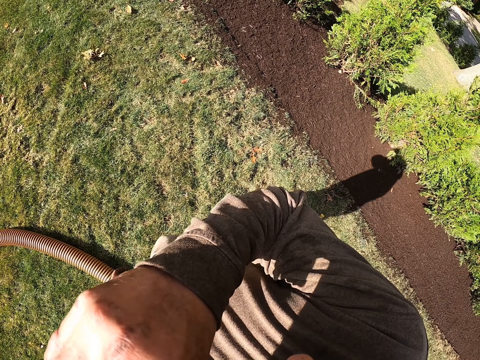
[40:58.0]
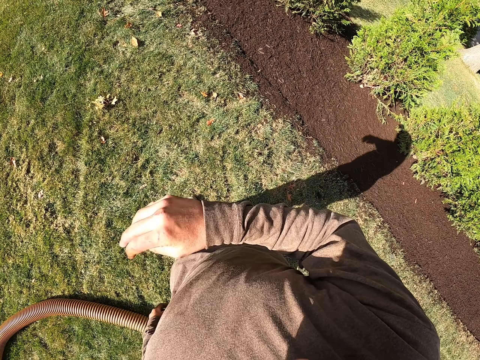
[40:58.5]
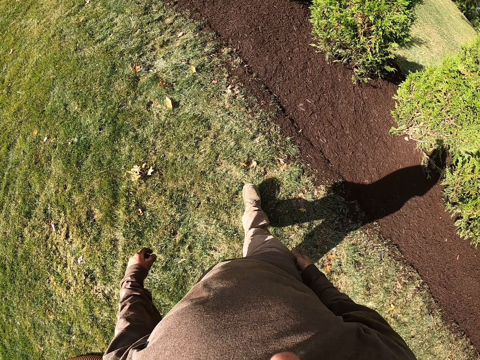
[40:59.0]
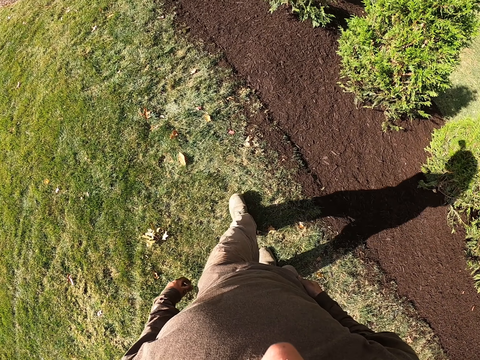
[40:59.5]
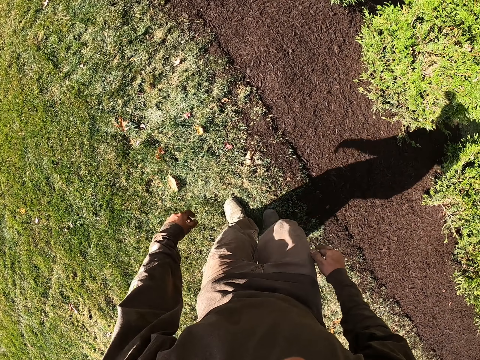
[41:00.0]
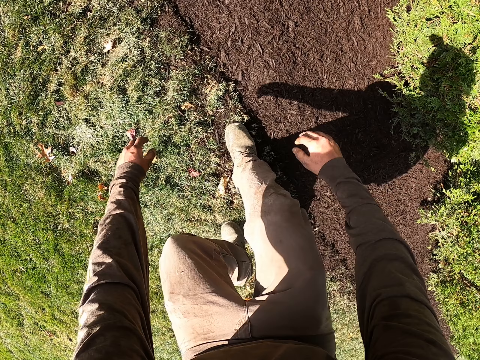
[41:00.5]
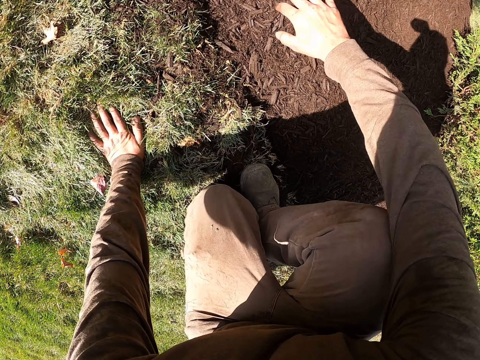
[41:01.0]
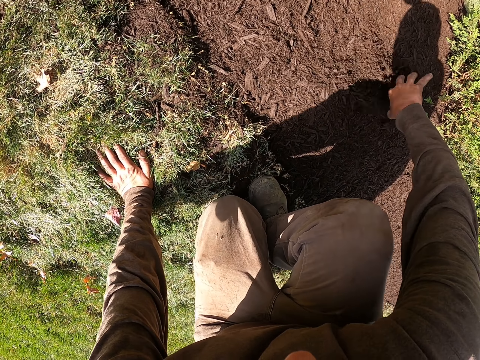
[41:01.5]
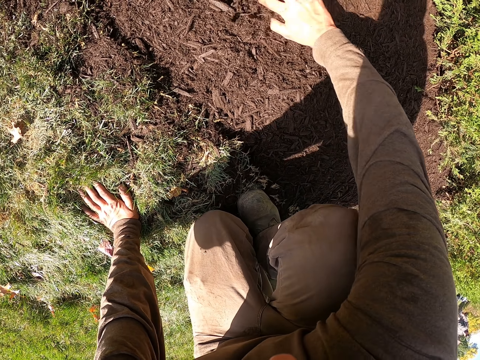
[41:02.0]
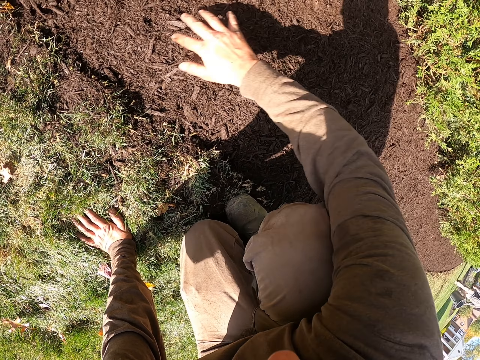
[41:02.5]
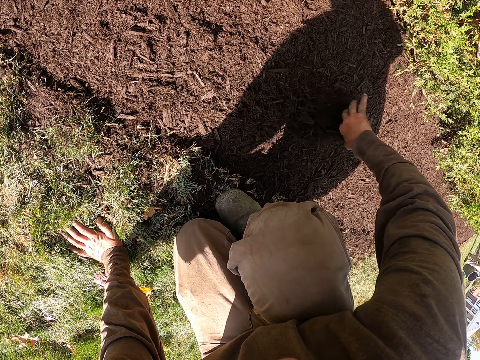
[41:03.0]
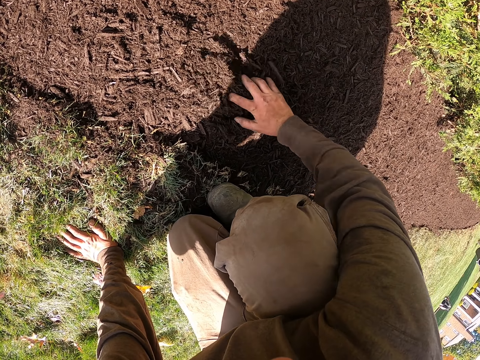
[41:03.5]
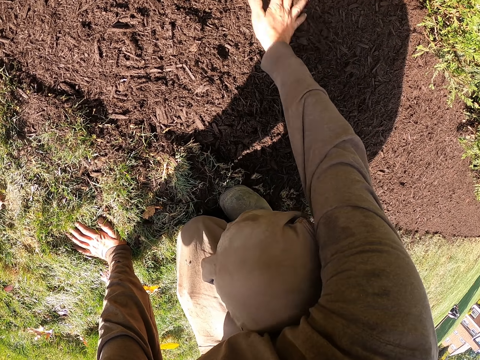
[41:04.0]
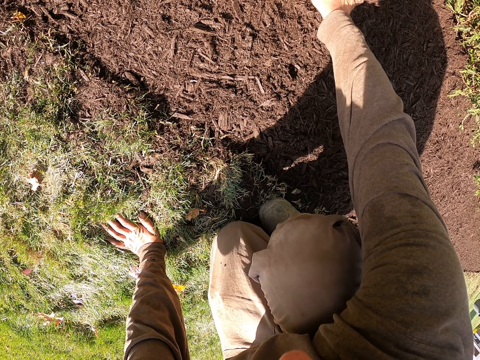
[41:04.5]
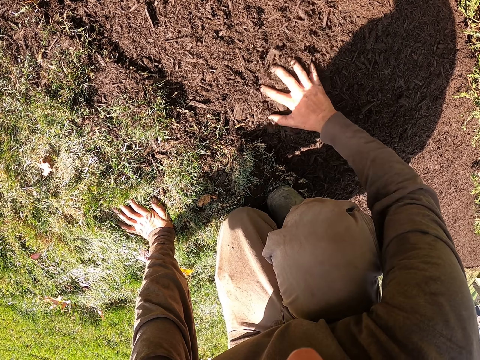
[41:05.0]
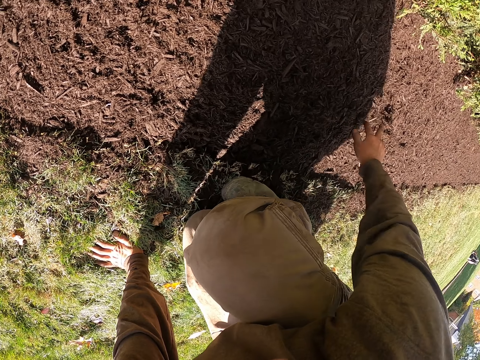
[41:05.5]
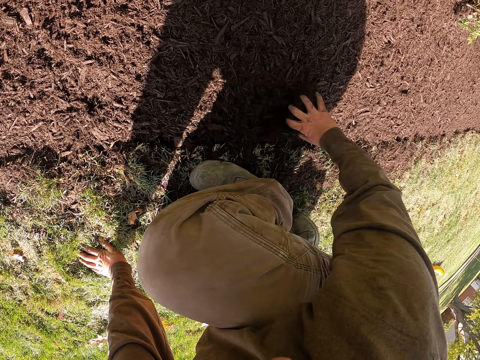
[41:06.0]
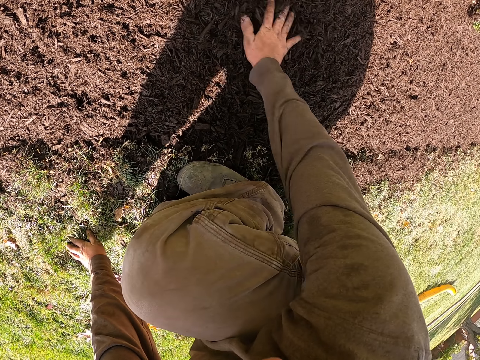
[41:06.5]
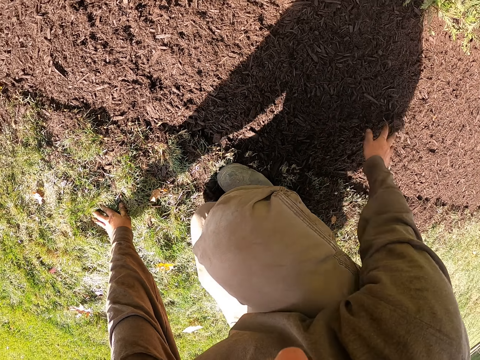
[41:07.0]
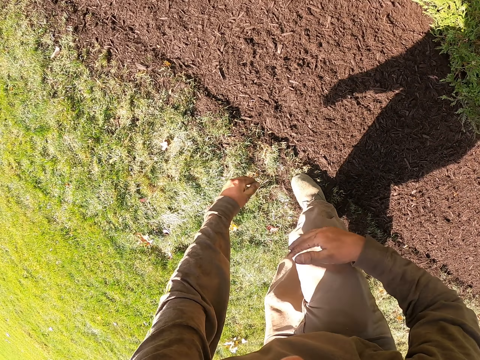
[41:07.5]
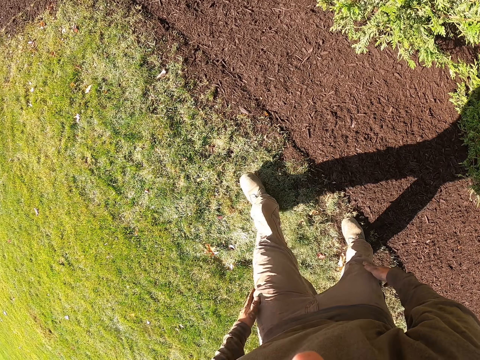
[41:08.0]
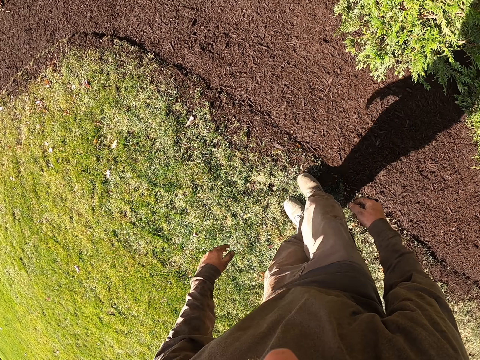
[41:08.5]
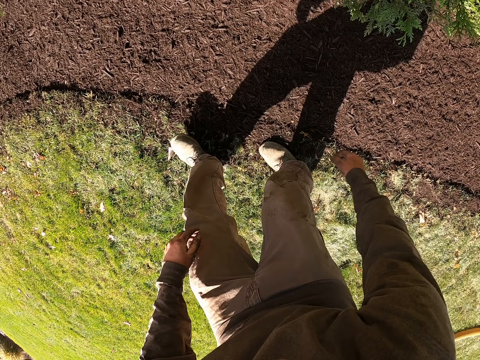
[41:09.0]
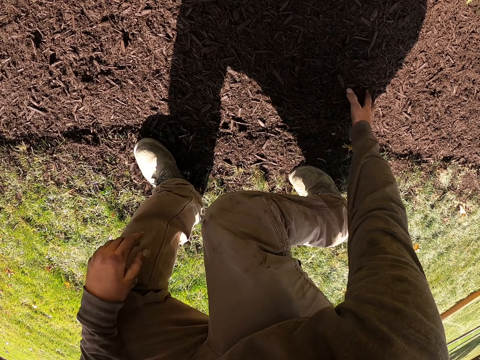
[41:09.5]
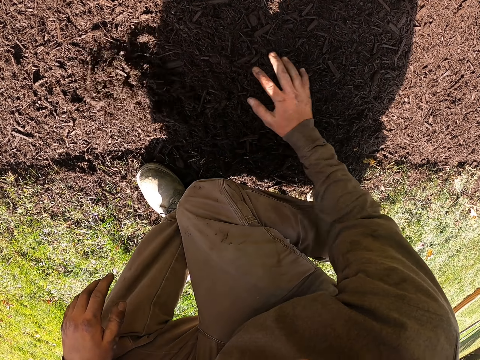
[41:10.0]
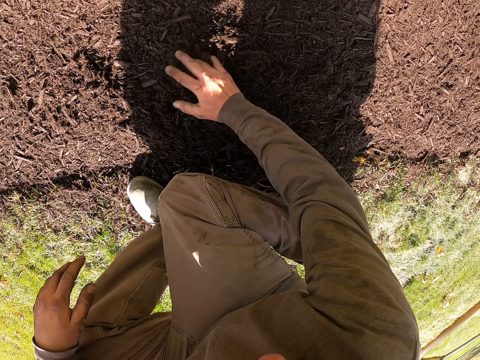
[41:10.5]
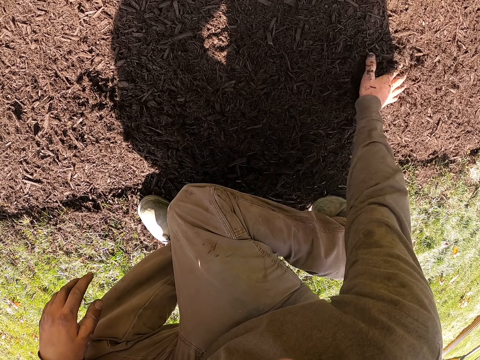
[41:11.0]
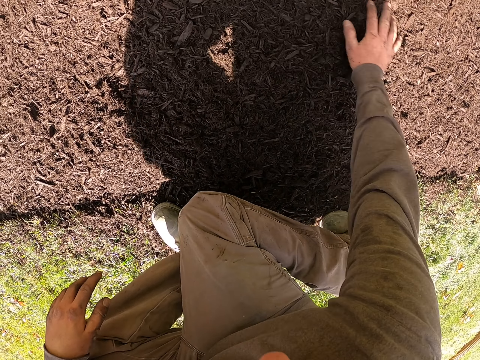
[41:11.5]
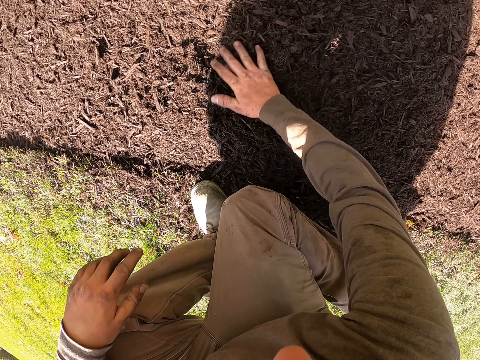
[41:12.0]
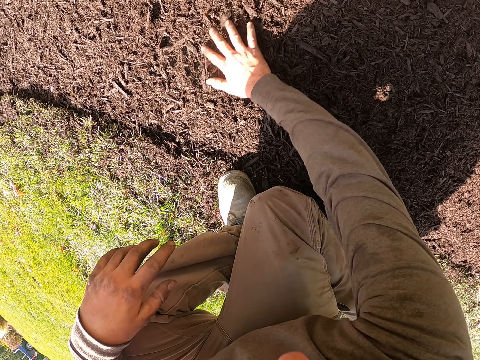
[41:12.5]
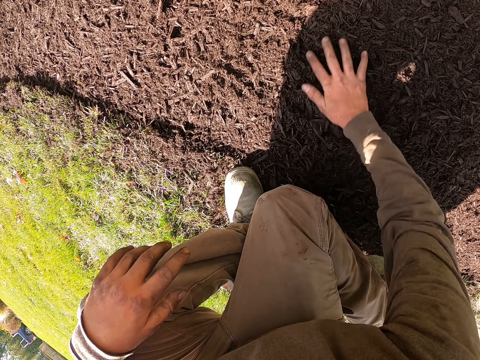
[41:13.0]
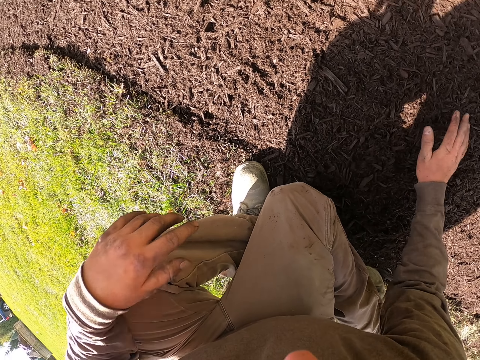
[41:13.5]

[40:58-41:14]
The camera wearer wipes the face. They walk around. They spread manure on the ground. They kneel down and move soil with the hand. They stand up. They walk around. They move soil with the hand. They spread manure on the ground.

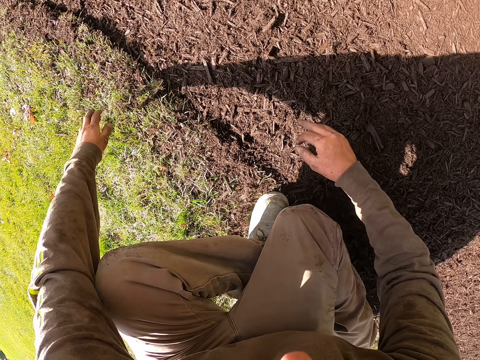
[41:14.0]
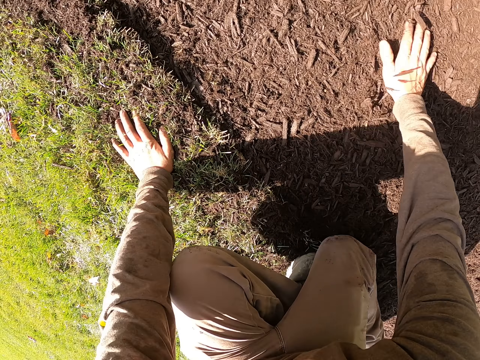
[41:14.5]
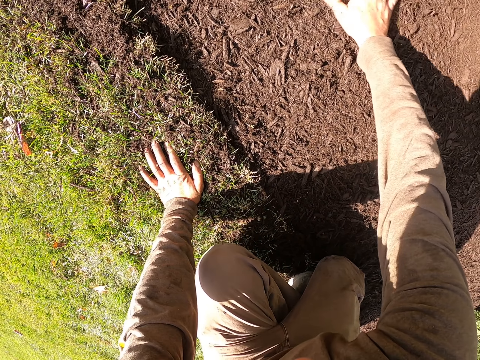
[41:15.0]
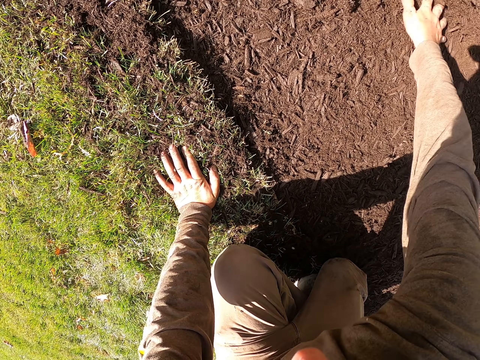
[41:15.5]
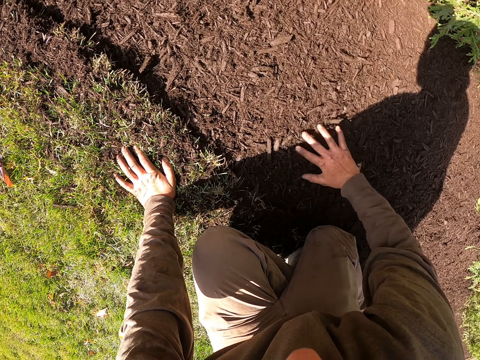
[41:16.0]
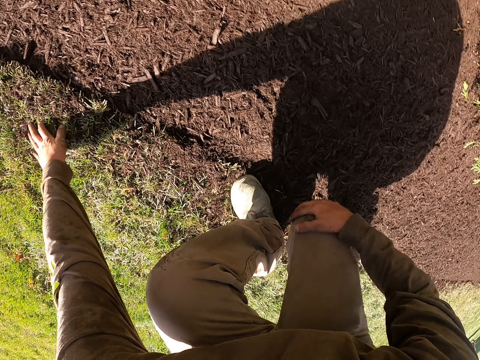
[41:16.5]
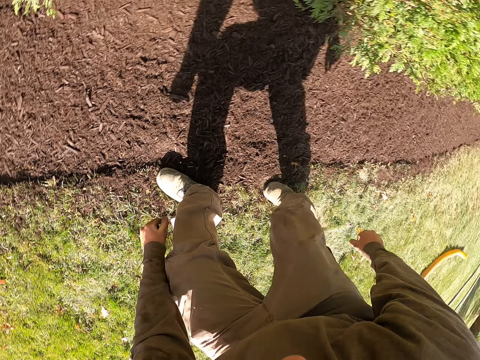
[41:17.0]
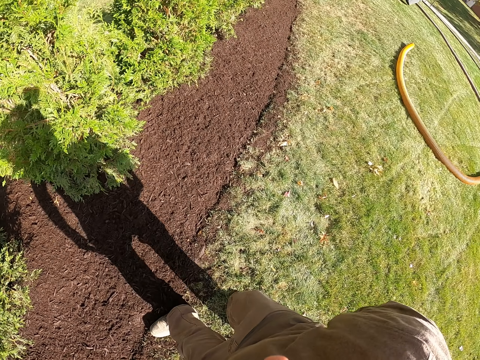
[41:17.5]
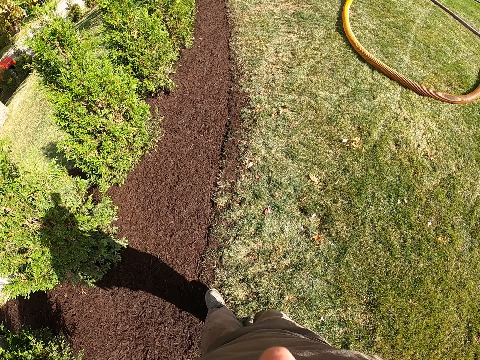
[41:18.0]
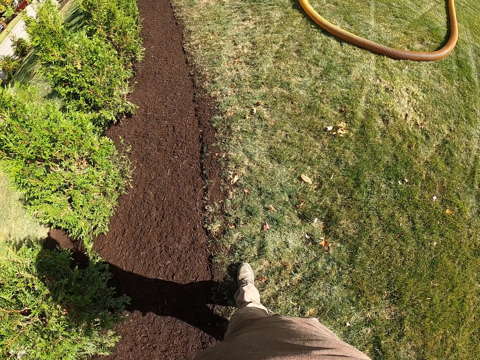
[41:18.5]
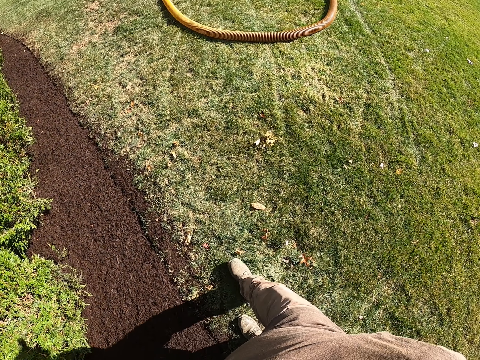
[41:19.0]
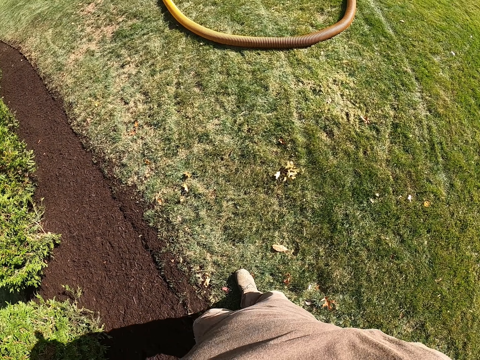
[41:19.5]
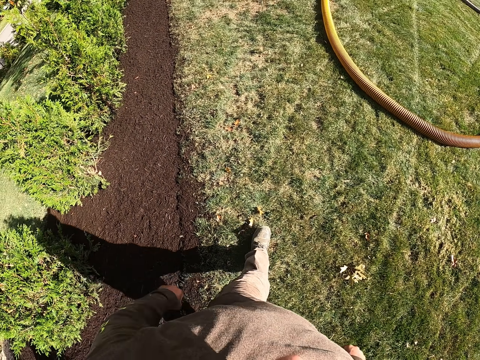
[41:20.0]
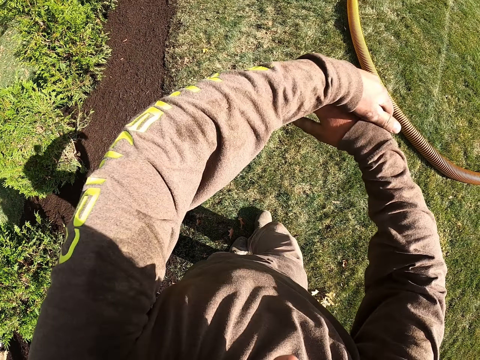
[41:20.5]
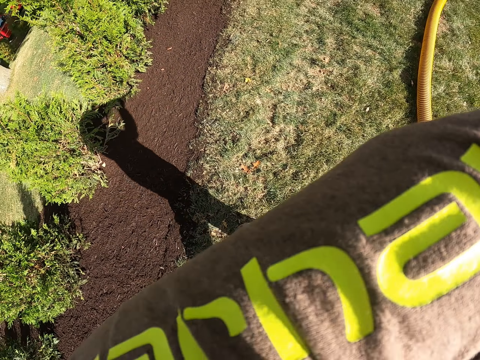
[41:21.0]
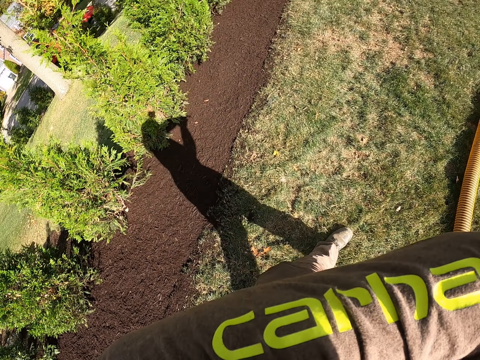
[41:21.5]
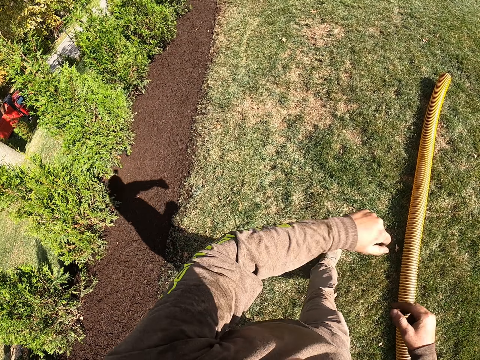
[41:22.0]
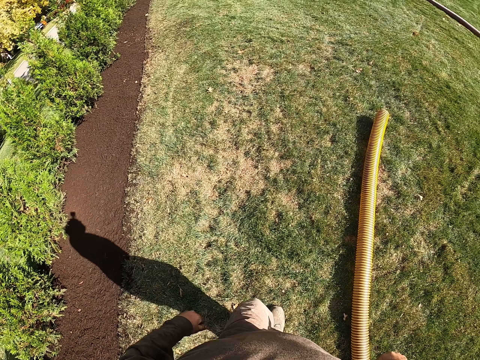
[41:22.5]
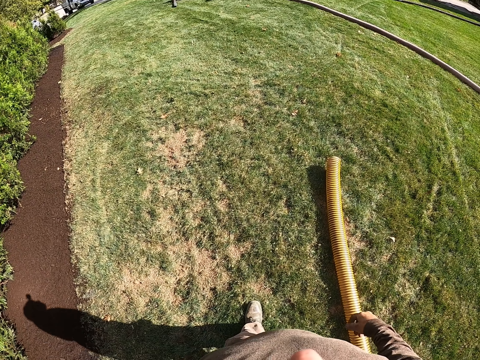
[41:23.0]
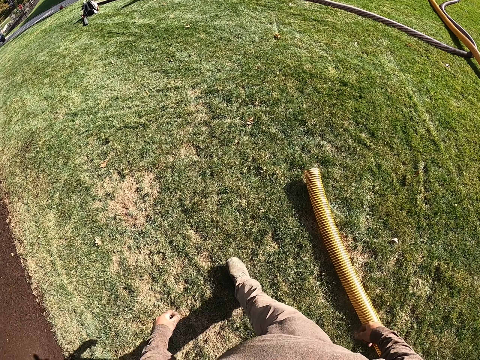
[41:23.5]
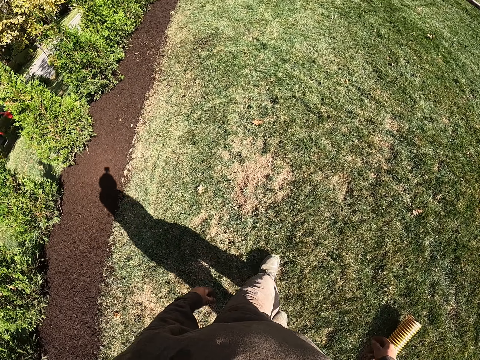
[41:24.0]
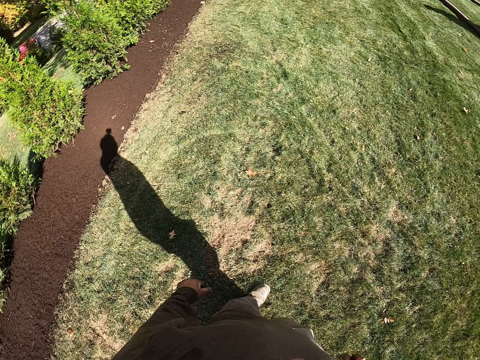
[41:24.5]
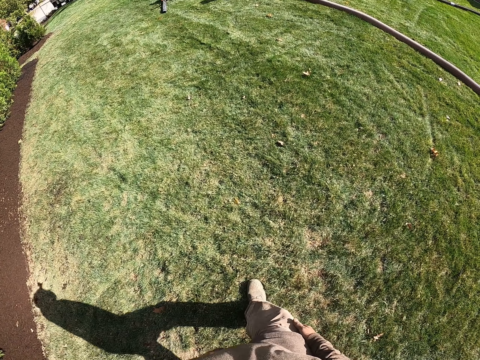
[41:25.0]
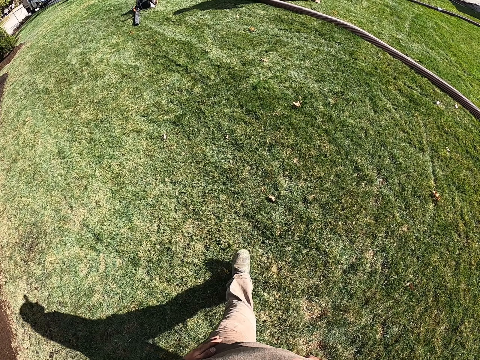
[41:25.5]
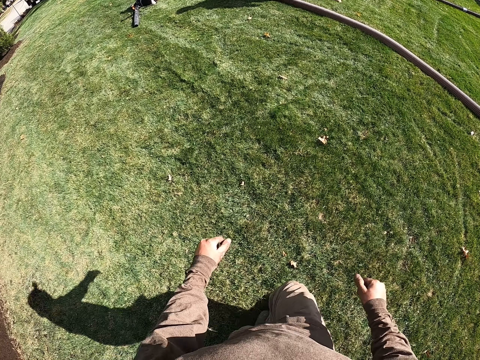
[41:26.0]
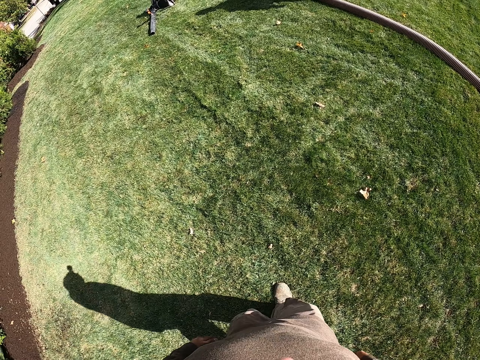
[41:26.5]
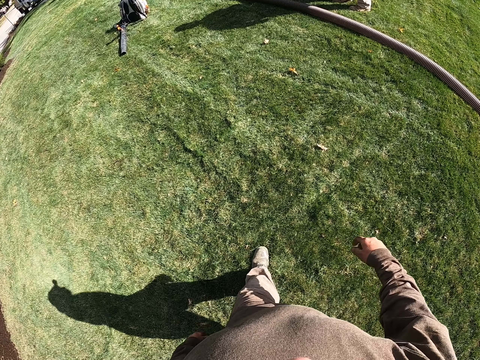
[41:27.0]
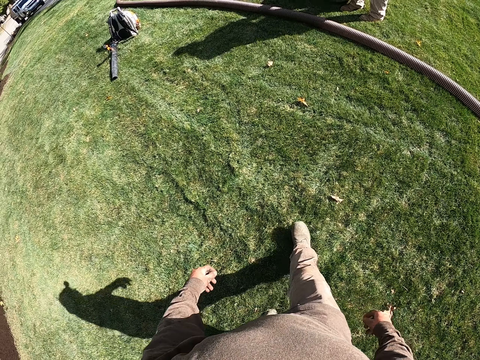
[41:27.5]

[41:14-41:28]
The camera wearer stands up. He walks around. He walks around again. He stretches his hands.
